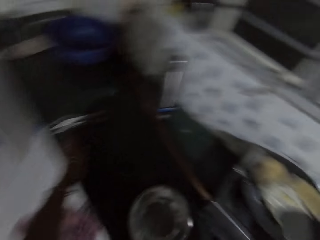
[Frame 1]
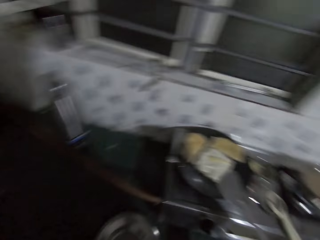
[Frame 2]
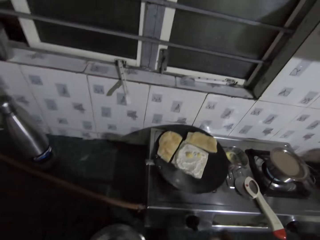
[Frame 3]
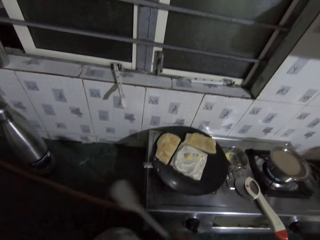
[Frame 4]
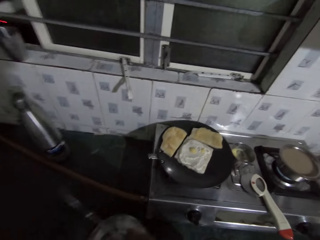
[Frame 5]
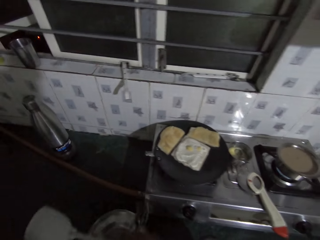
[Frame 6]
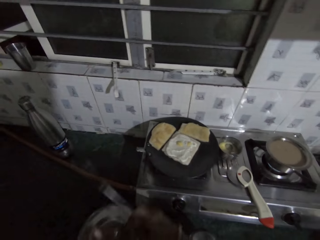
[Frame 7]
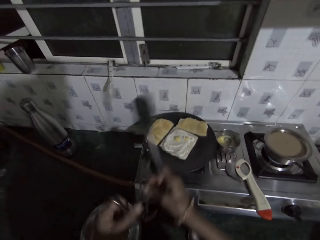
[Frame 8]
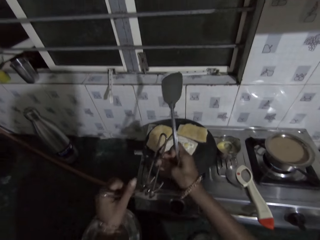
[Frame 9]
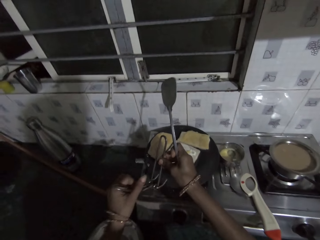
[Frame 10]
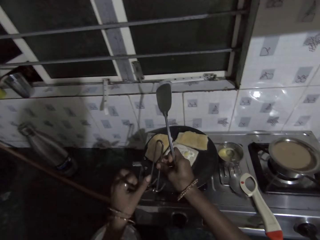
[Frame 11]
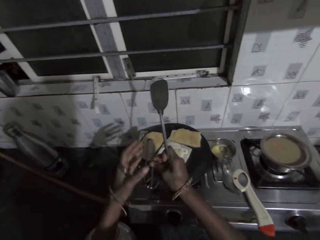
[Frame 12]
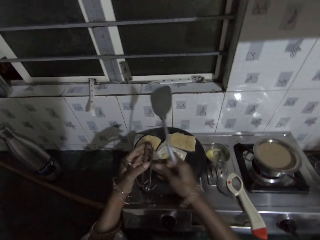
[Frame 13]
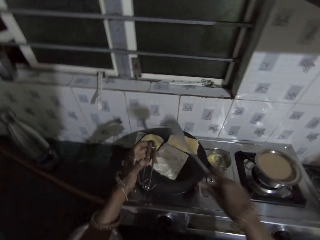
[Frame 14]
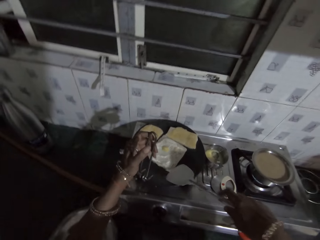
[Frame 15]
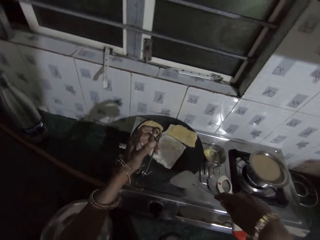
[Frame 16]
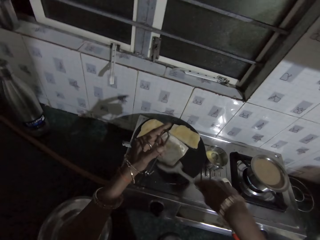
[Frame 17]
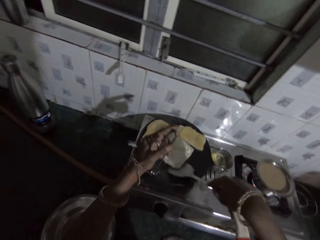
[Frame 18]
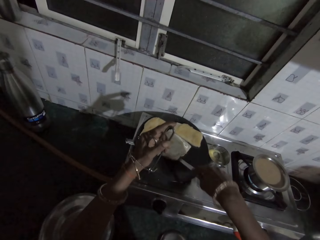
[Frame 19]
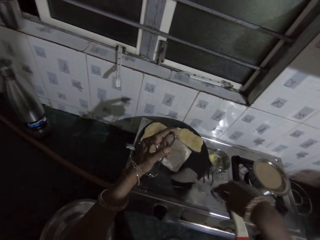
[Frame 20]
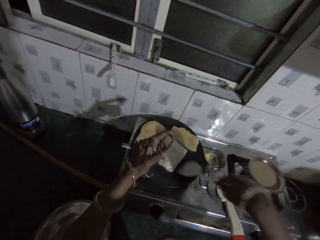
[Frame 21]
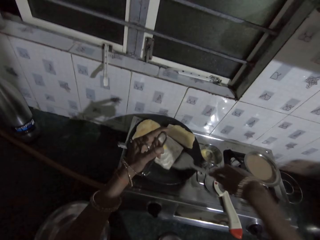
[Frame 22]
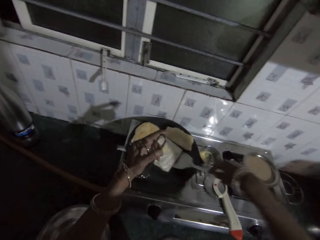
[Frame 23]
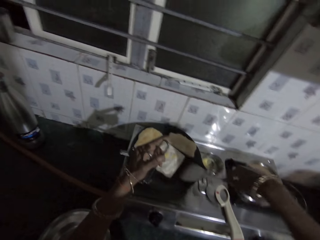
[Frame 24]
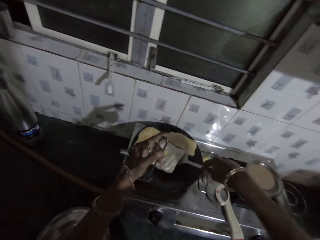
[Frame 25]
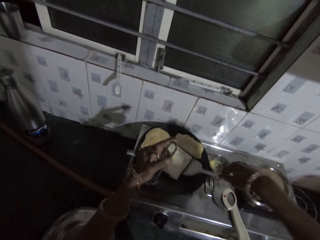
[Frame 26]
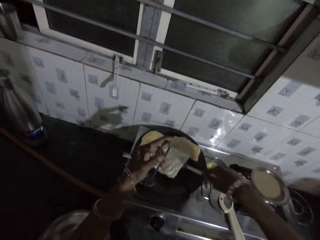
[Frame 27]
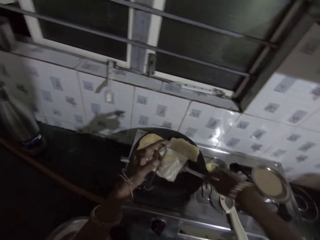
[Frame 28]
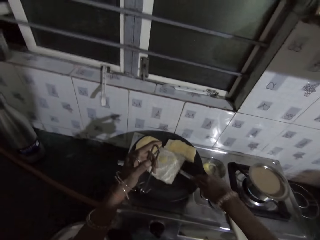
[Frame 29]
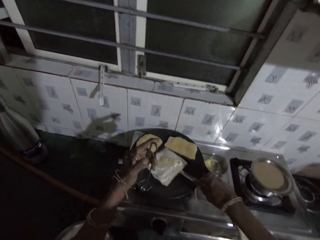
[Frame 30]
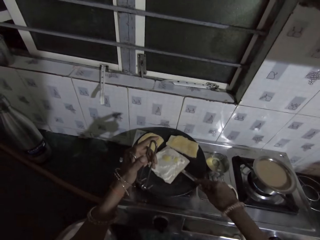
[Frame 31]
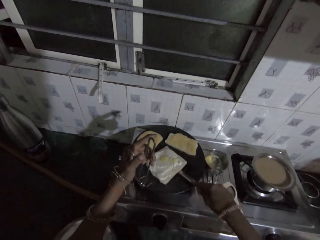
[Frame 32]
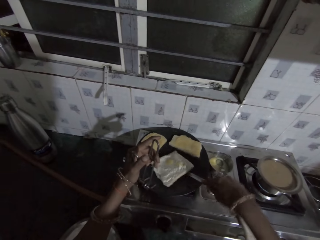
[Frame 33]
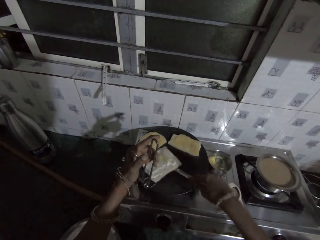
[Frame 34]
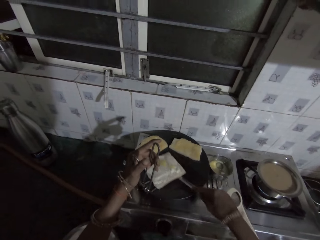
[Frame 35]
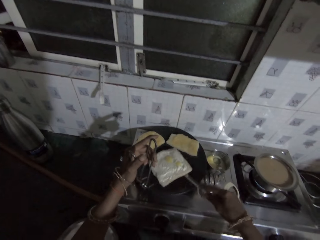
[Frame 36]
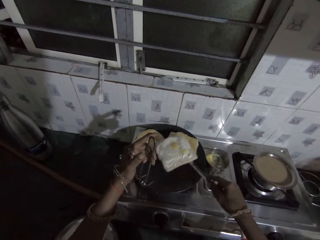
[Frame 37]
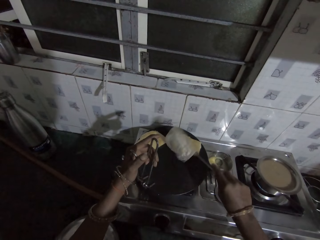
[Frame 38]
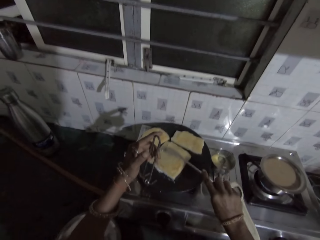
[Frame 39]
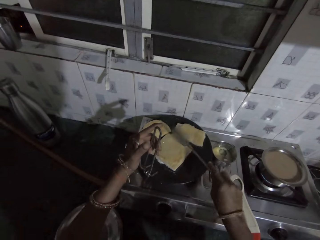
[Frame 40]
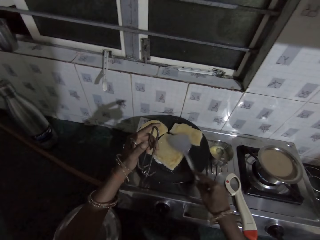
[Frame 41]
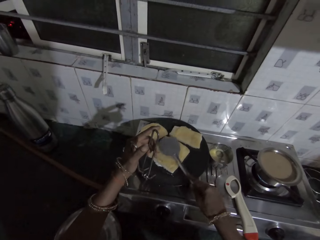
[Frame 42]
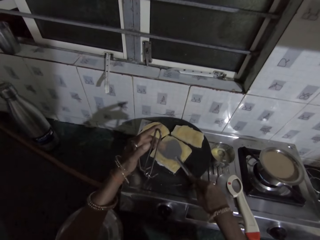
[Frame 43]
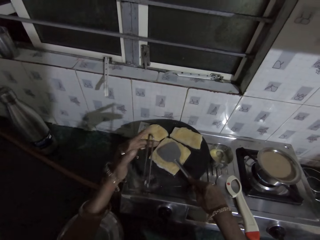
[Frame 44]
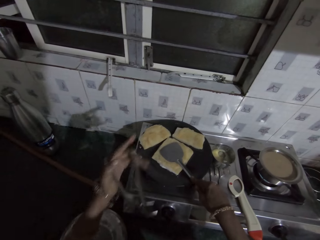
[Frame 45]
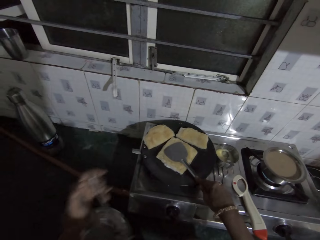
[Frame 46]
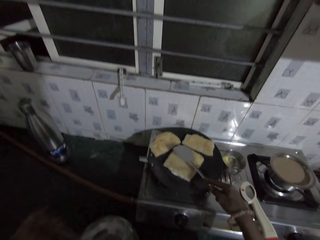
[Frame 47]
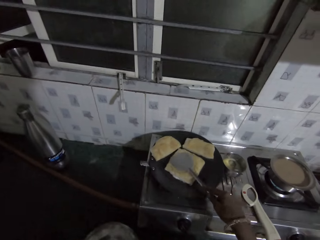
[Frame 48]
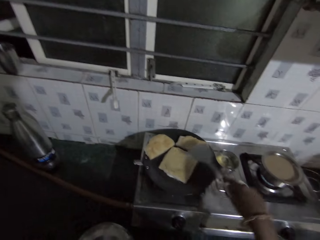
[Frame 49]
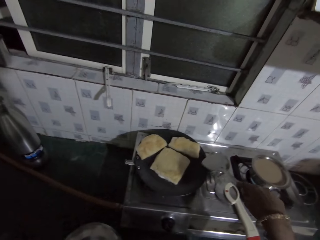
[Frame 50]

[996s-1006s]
The camera wearer holds the pan clamp with both hands. He picks up a tong. He clamps the pan with the pan clamp in both hands. He grips the pan with the pan clamp in his left hand. He scrapes the bread in the pan with the spatula in his right hand. He toasts the bread. He turns the bread with the spatula in his right hand. He presses the bread in the pan with the spatula in his right hand.

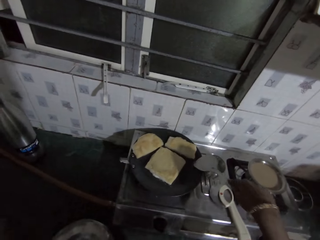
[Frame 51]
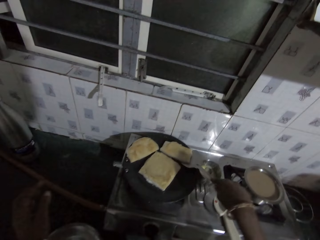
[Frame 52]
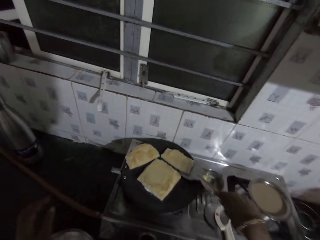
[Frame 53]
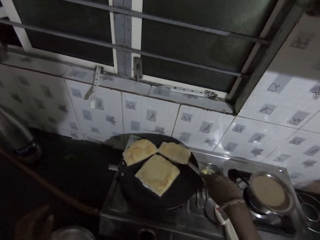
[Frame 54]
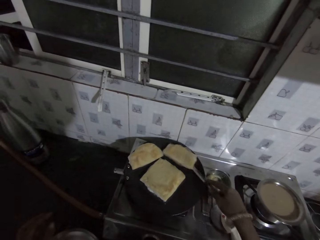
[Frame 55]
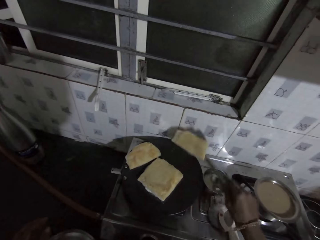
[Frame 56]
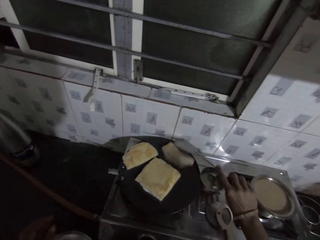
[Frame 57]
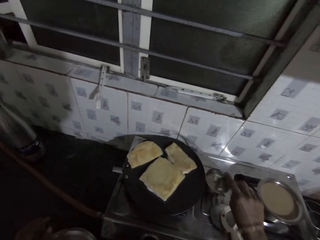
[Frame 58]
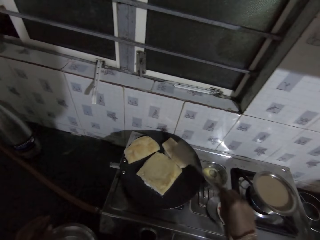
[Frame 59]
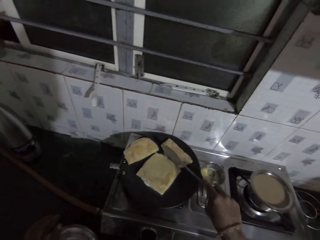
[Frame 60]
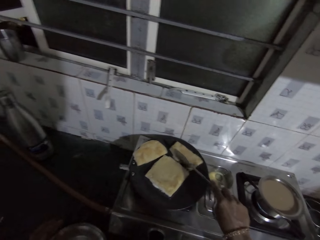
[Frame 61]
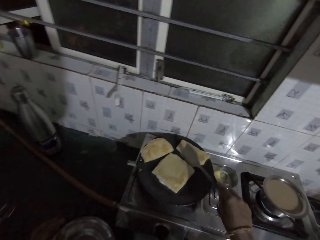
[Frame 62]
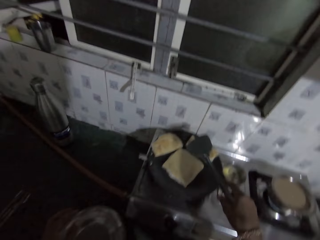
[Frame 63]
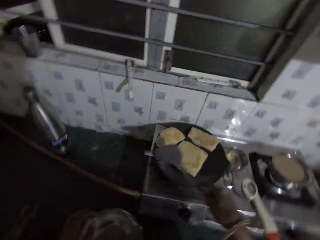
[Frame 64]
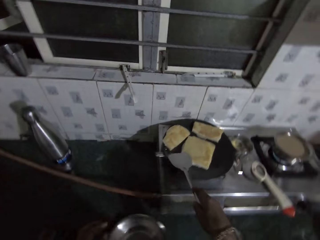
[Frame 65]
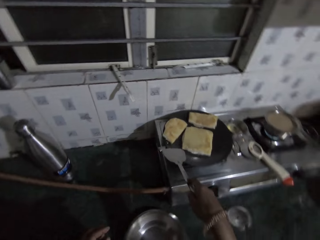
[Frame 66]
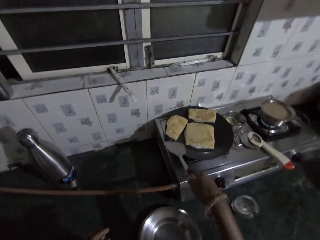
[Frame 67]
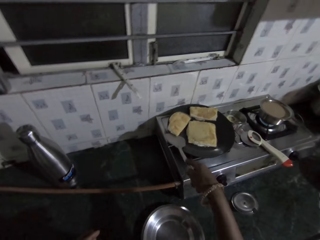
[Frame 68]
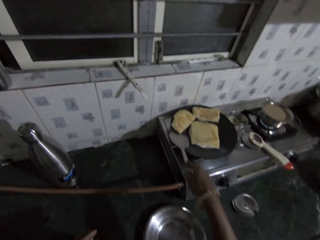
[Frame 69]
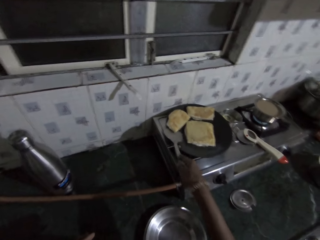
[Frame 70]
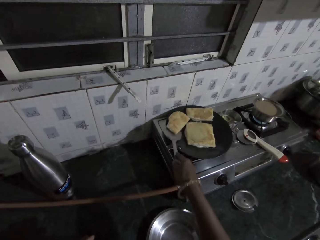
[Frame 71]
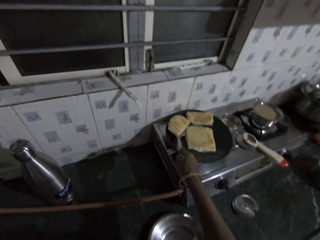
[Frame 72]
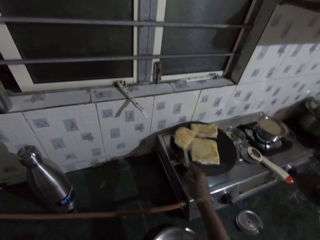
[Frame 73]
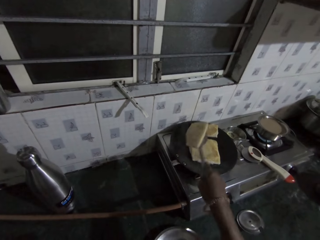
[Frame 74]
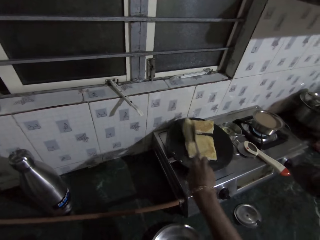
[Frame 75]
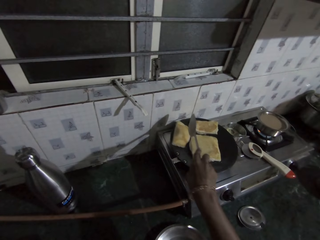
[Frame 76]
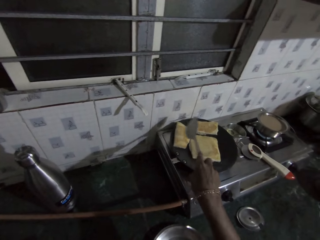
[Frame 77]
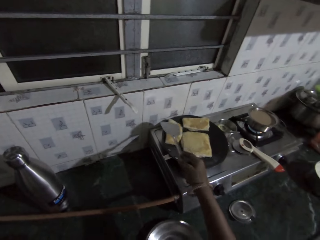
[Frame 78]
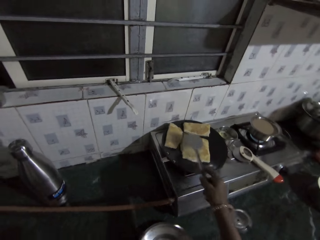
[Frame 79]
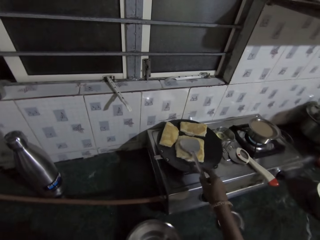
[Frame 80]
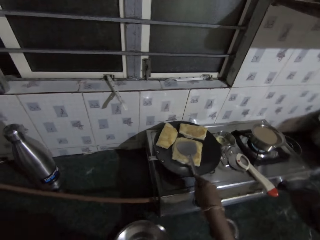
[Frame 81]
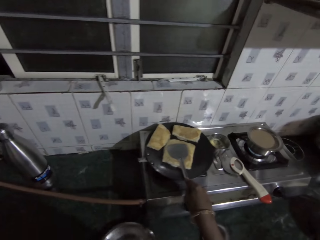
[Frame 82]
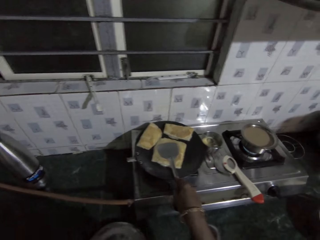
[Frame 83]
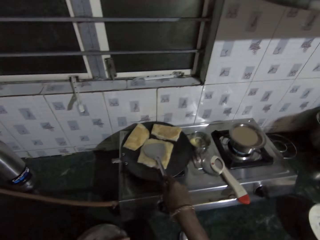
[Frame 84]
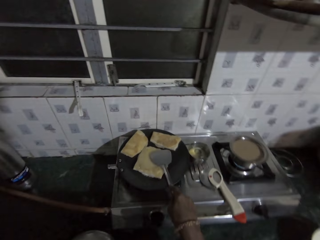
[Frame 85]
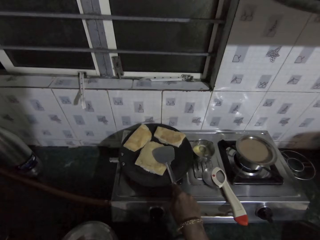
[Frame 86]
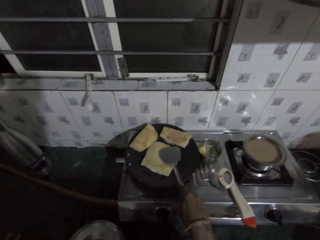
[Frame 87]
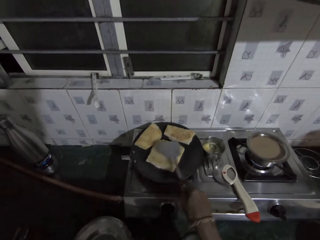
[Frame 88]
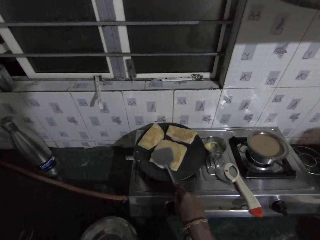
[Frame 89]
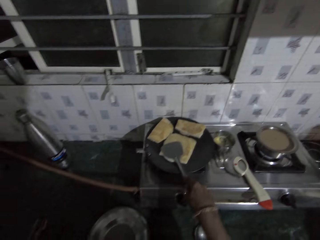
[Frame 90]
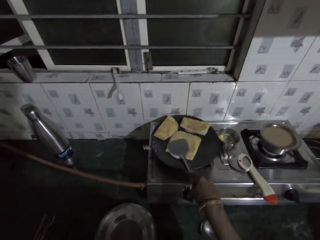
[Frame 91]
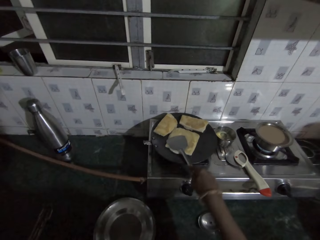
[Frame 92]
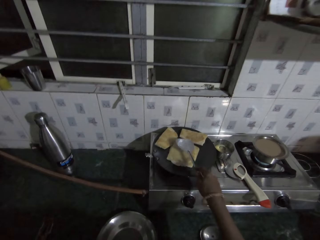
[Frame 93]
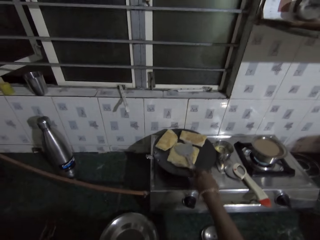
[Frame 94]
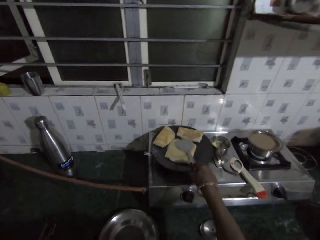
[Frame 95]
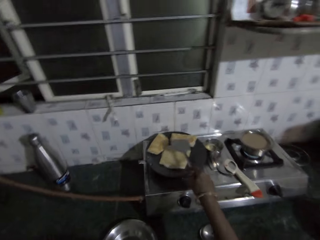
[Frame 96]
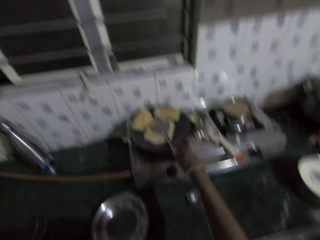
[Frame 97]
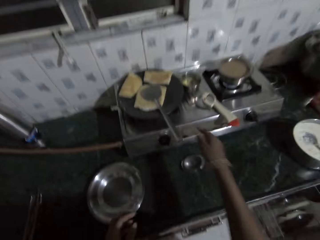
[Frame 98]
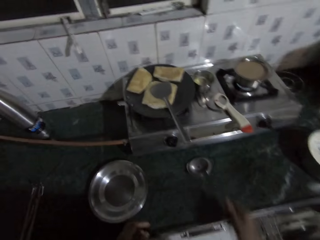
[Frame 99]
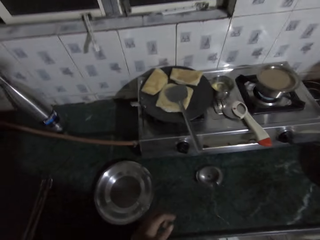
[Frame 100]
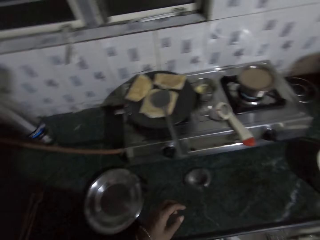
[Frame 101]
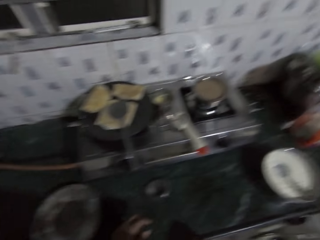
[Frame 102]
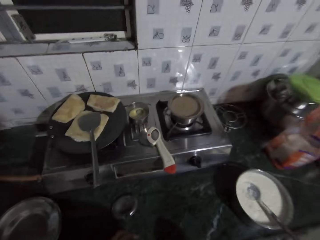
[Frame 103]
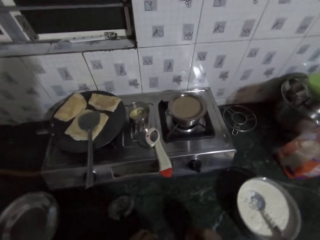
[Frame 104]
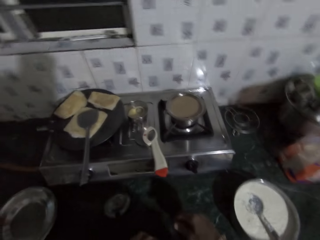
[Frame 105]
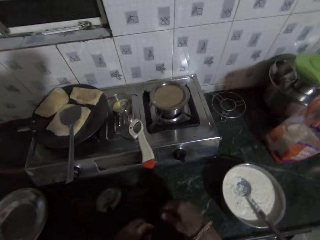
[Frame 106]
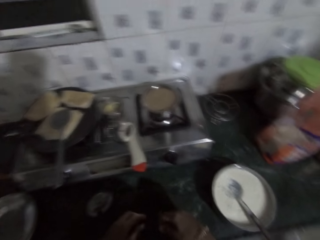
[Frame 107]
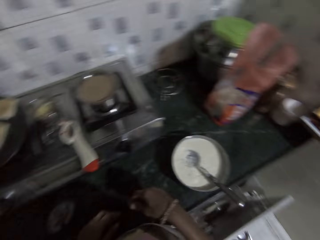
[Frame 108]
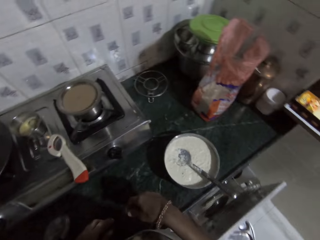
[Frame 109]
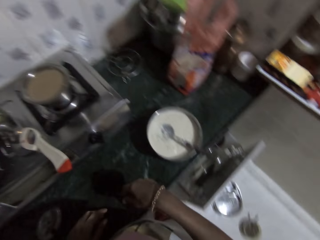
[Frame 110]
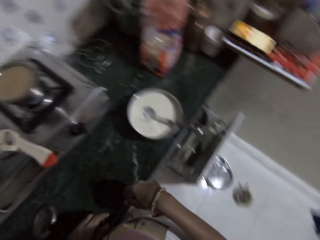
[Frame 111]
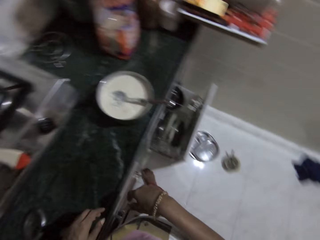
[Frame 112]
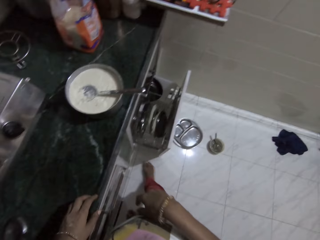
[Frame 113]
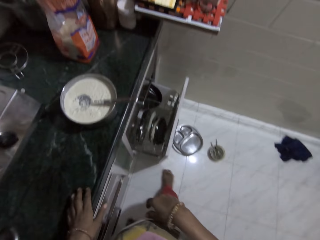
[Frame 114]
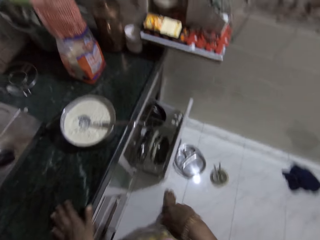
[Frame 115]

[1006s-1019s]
The camera wearer turns the bread in the pan with the spatula in his right hand. He moves the bread in the pan with the spatula in his right hand. He moves the bread again. He turns the bread with the spatula in his right hand. He presses the bread in the pan with the spatula in his right hand. He places the spatula on the pan with his right hand. He stares at the countertop.
